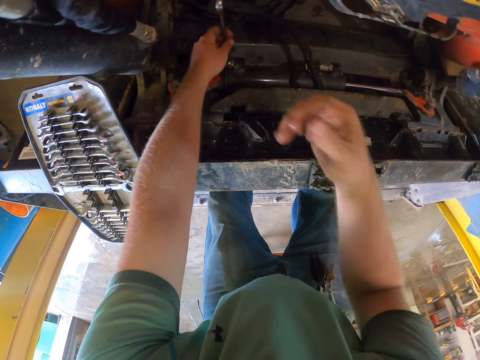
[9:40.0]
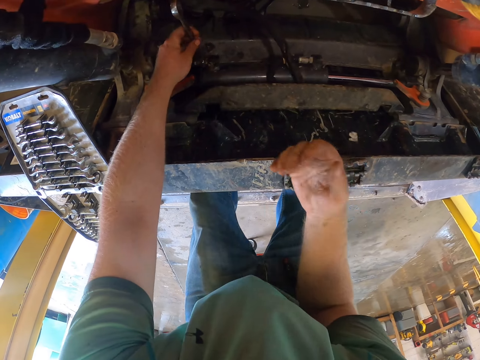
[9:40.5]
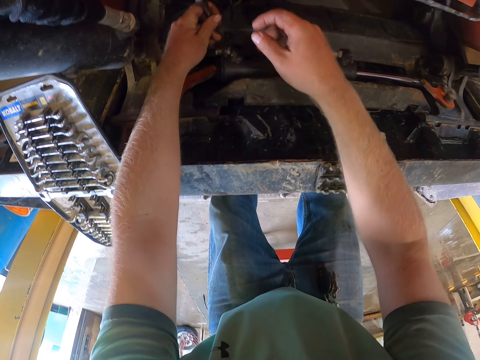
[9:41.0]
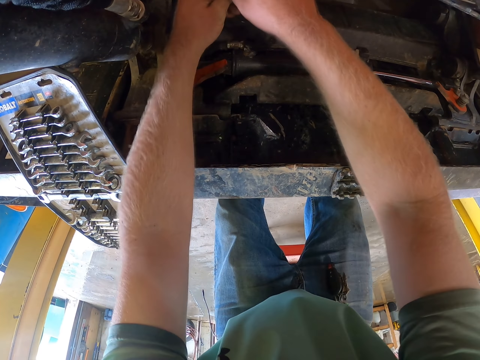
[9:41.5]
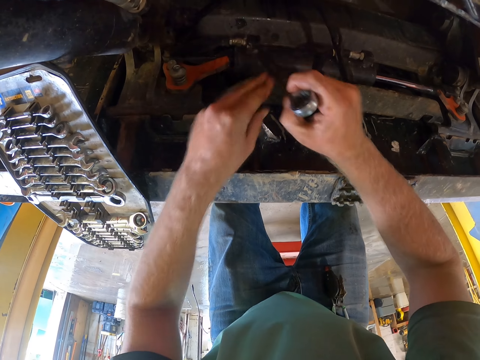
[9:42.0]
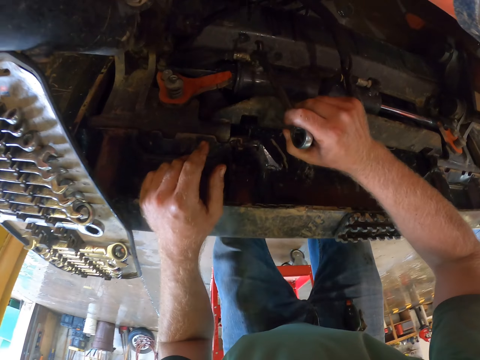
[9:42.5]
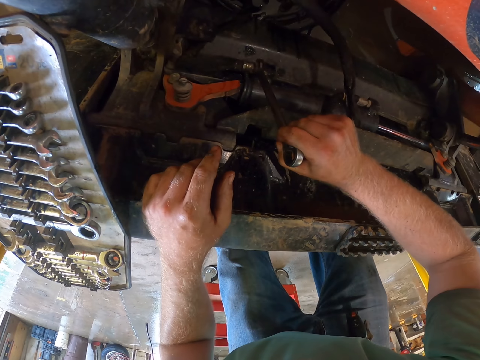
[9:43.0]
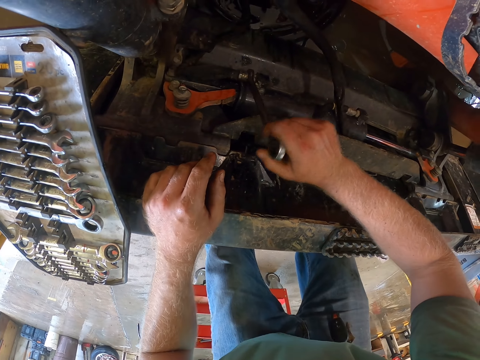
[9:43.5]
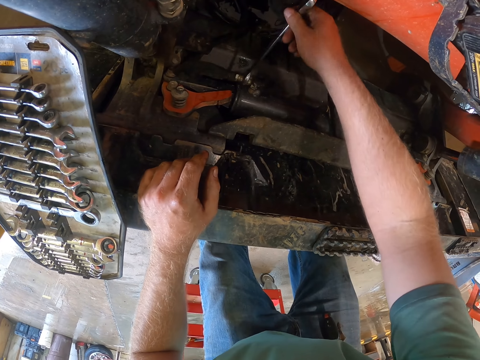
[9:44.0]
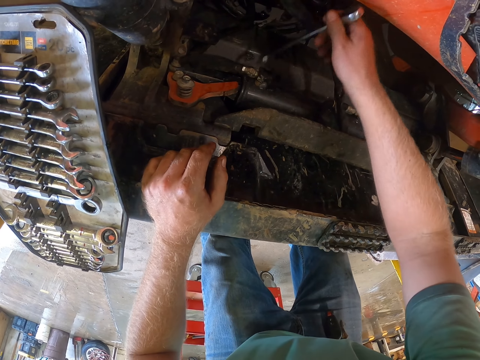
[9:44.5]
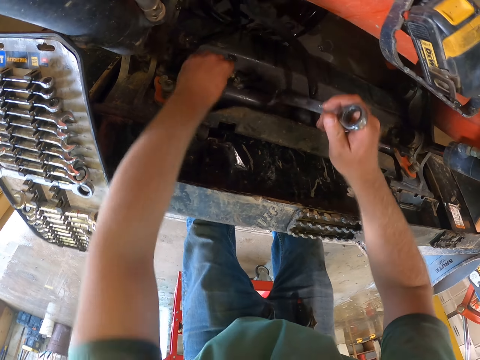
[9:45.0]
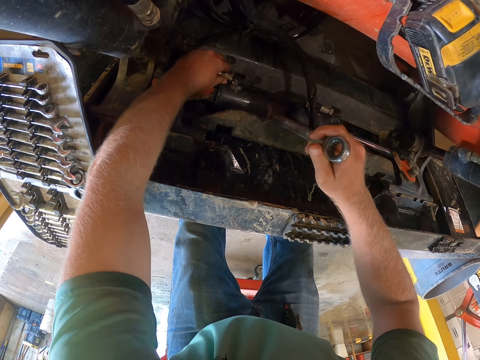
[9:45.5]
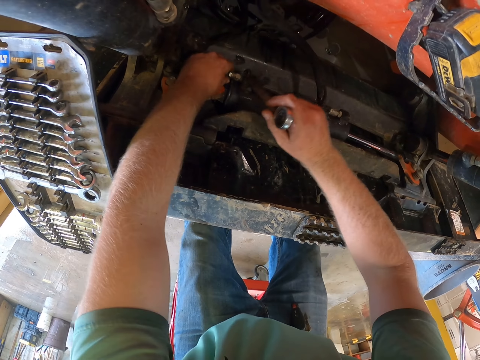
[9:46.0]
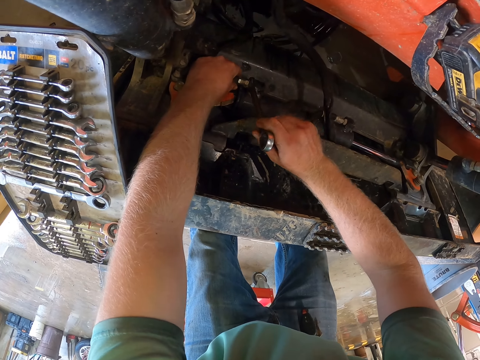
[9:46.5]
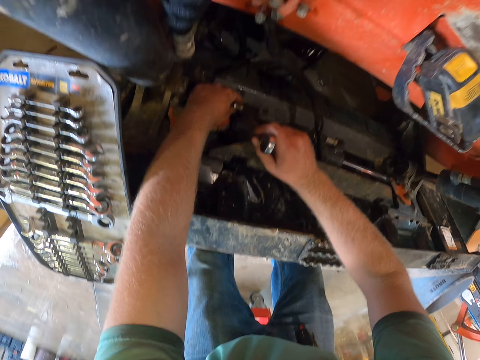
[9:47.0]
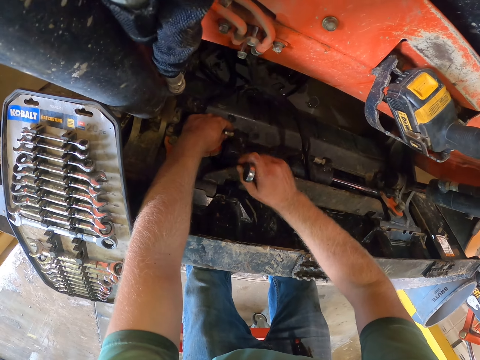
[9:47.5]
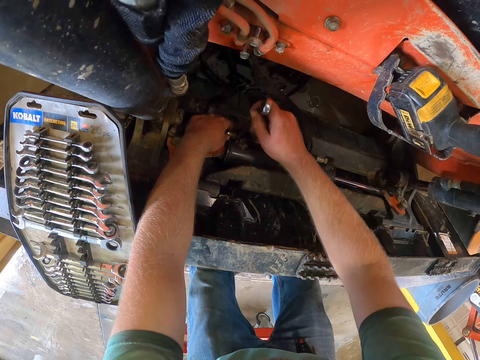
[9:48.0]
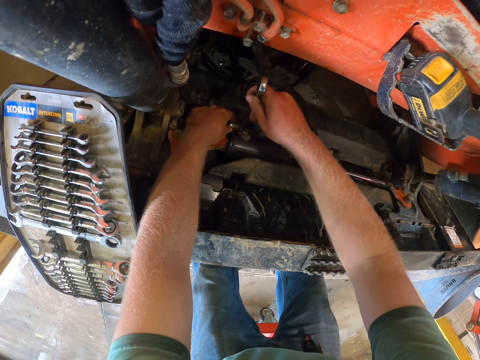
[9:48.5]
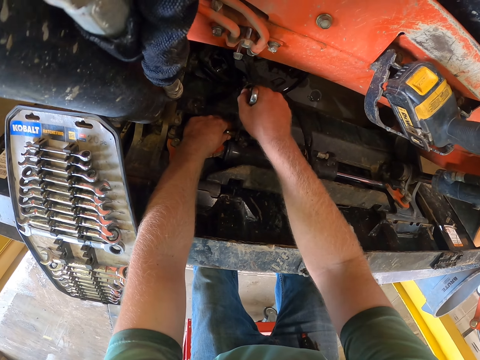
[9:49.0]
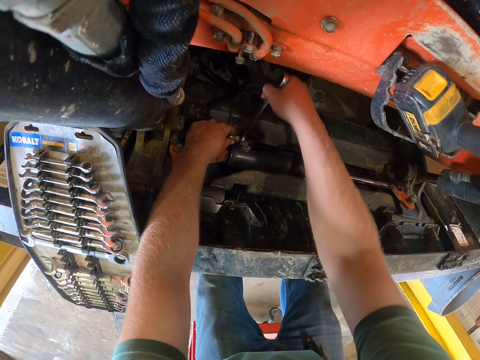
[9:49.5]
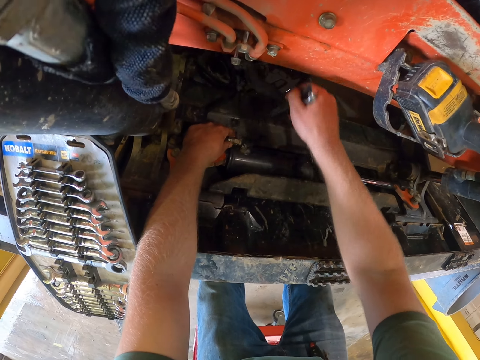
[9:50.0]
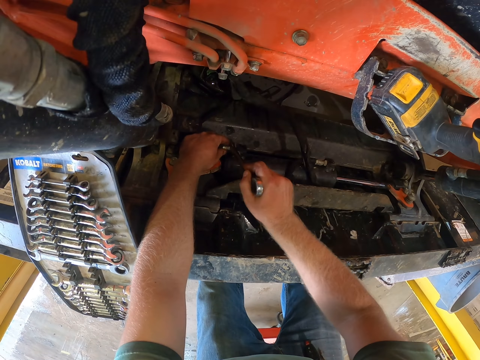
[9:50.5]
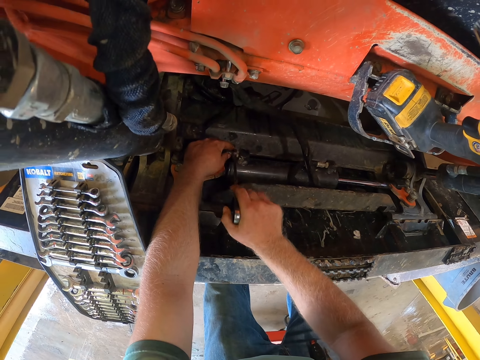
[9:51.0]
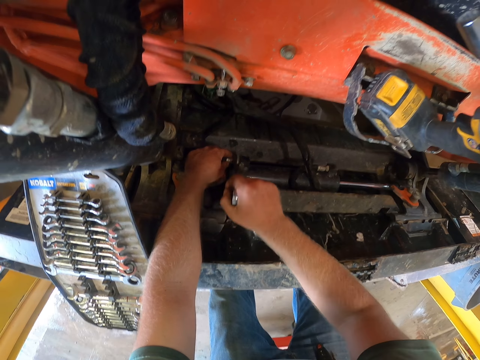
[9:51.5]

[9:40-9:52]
The camera wearer cleans his right elbow on his trousers. He folds his hand. He uses both hands. He removes the spanner from the tip of the black hose with his hands. He unscrews the nut from the tip of the black hose with the spanner in his right hand. He uses the spanner to tighten the bolts. He holds down the black hose in the engine with his left hand. He holds the bolt. He unscrews the nut from the tip of the black hose with the spanner in his right hand.

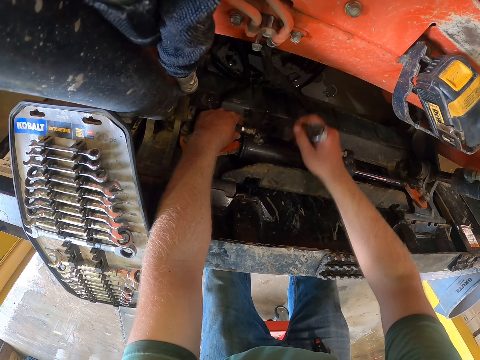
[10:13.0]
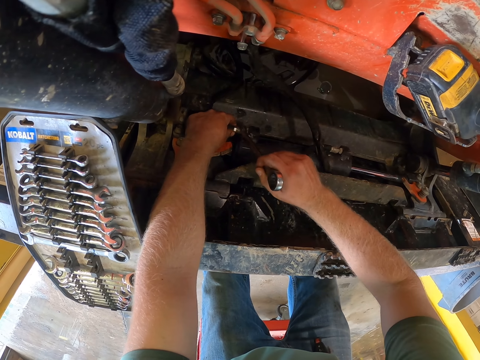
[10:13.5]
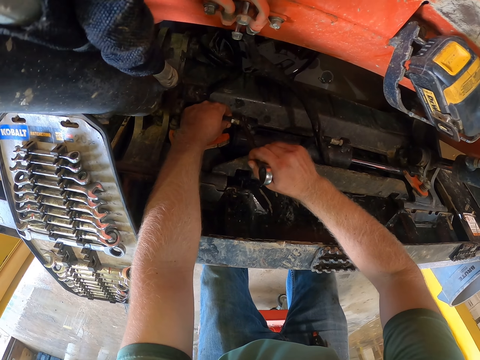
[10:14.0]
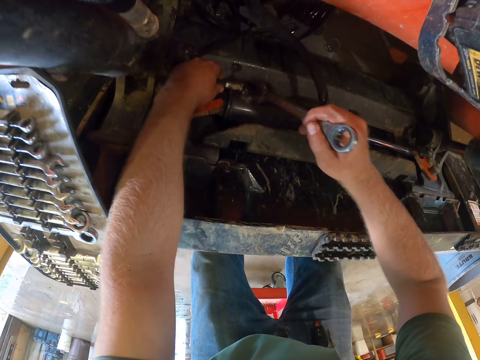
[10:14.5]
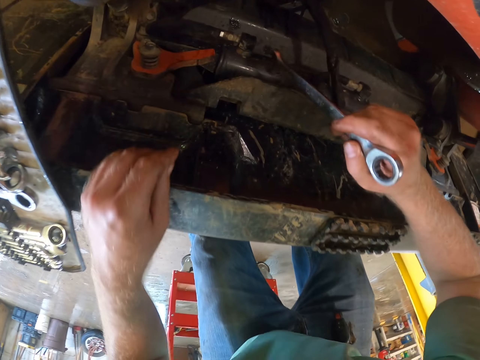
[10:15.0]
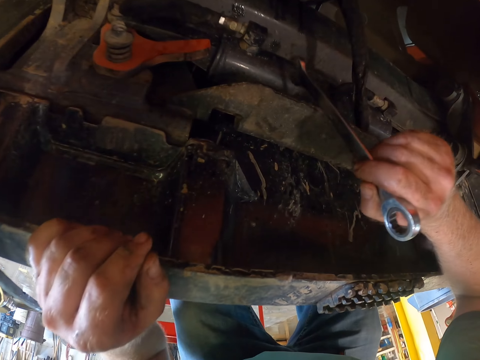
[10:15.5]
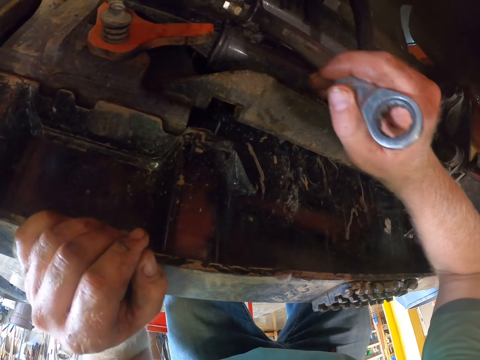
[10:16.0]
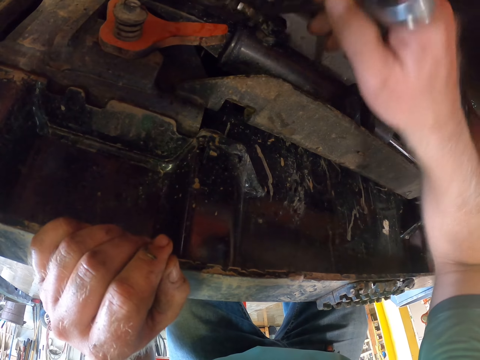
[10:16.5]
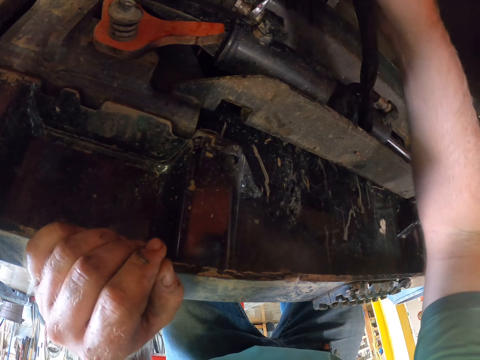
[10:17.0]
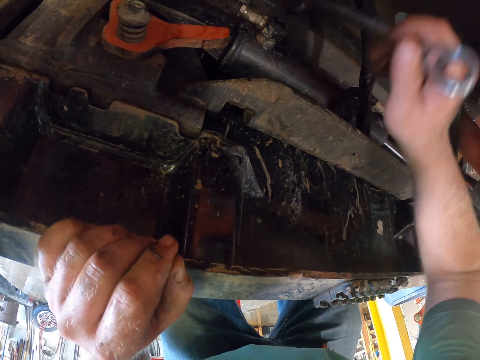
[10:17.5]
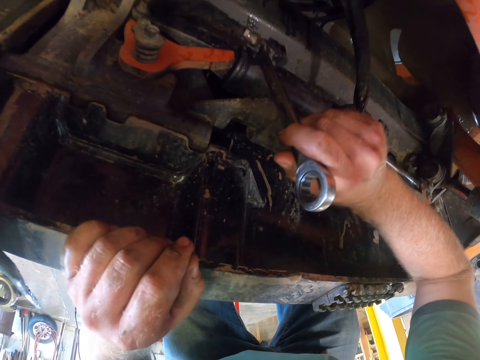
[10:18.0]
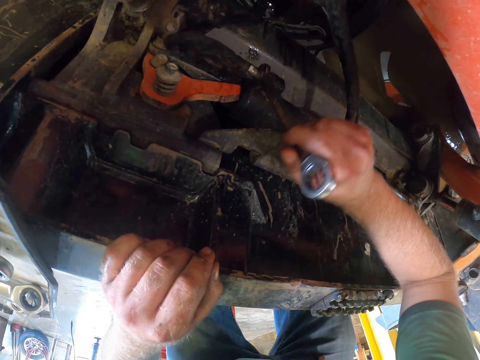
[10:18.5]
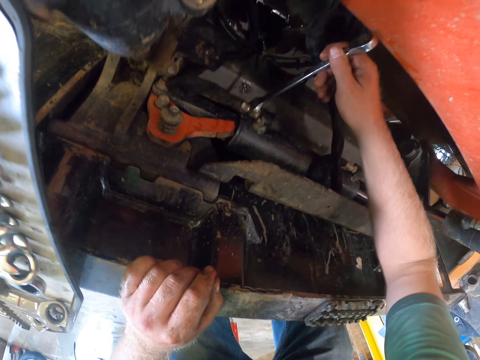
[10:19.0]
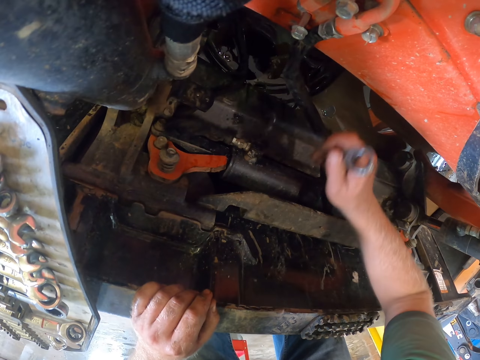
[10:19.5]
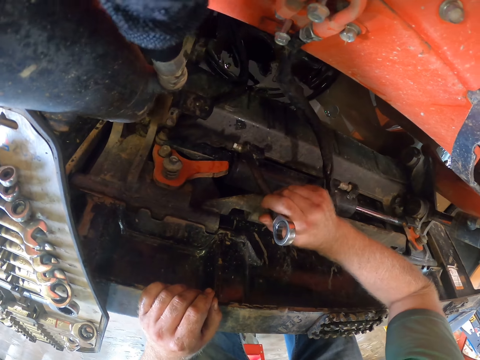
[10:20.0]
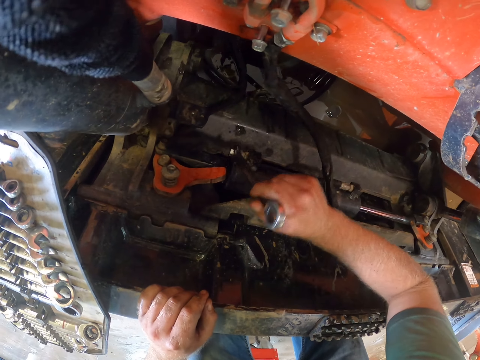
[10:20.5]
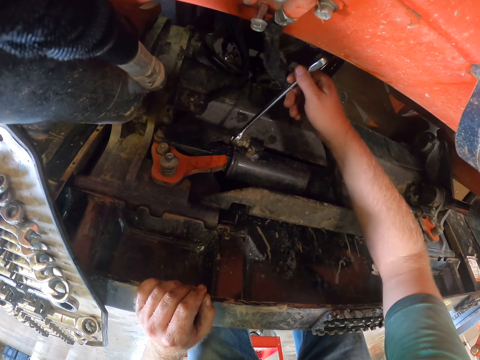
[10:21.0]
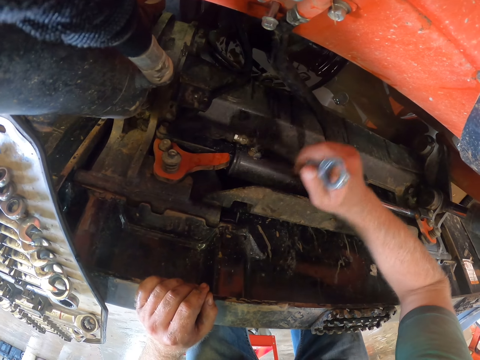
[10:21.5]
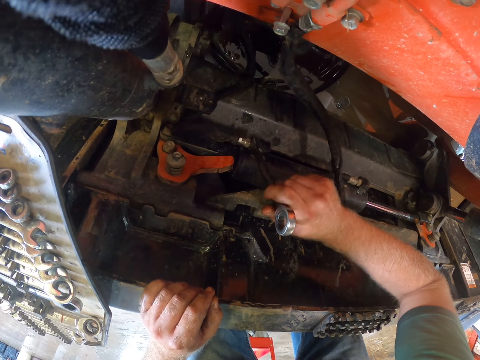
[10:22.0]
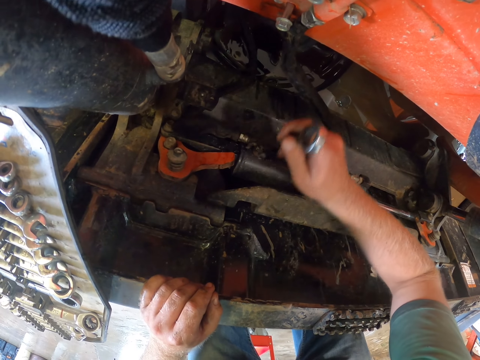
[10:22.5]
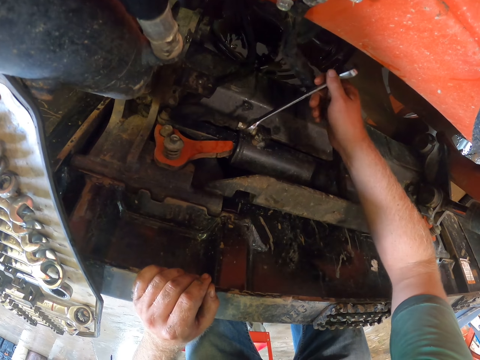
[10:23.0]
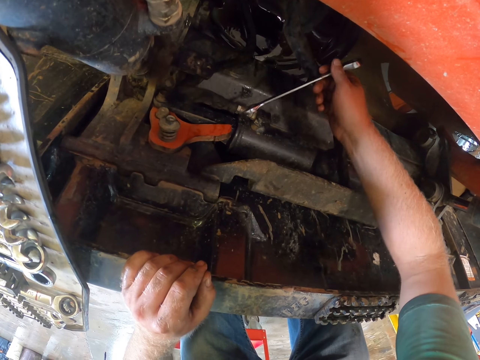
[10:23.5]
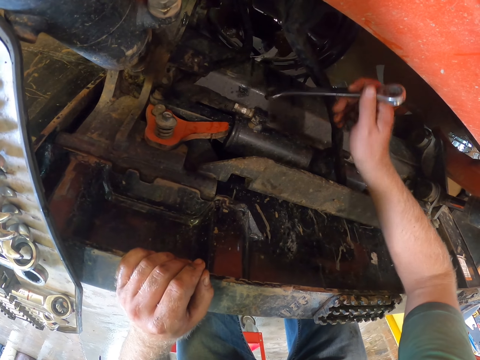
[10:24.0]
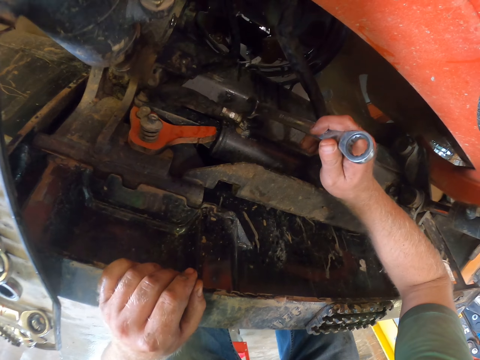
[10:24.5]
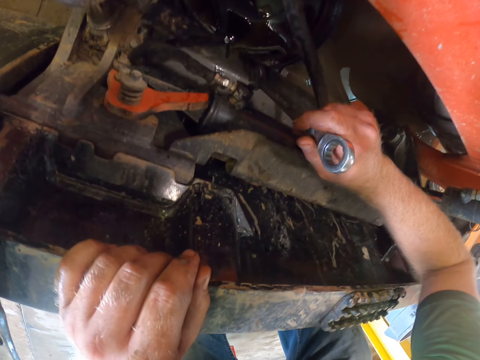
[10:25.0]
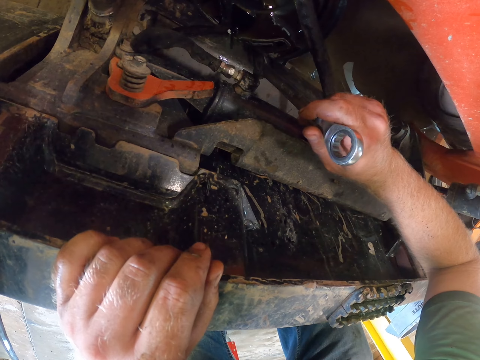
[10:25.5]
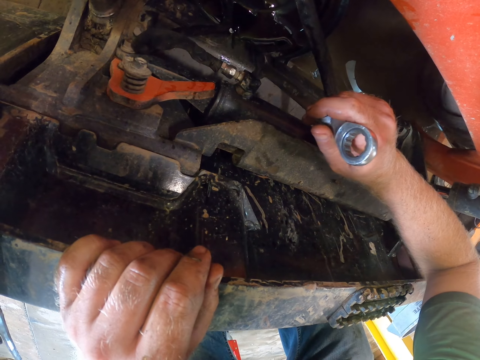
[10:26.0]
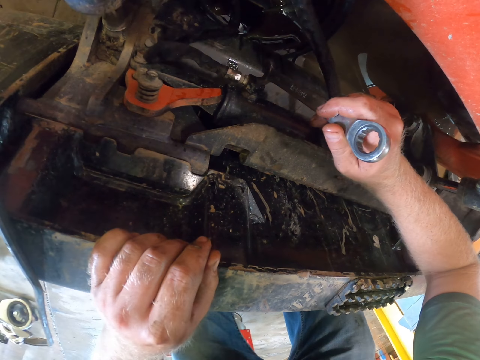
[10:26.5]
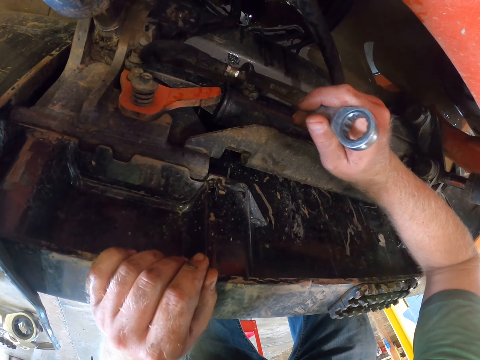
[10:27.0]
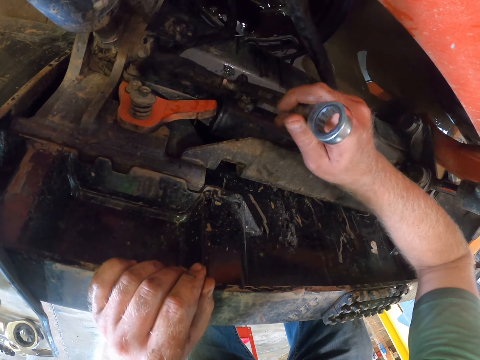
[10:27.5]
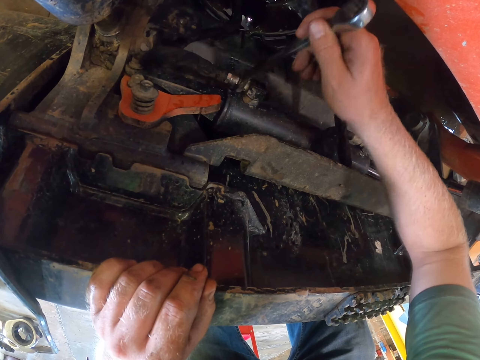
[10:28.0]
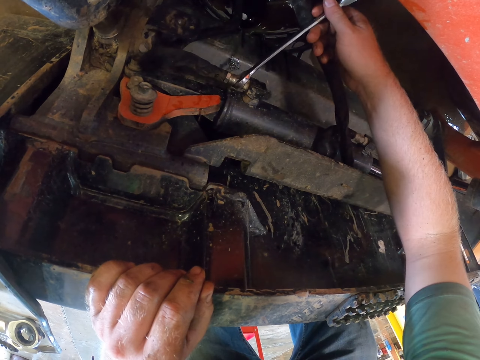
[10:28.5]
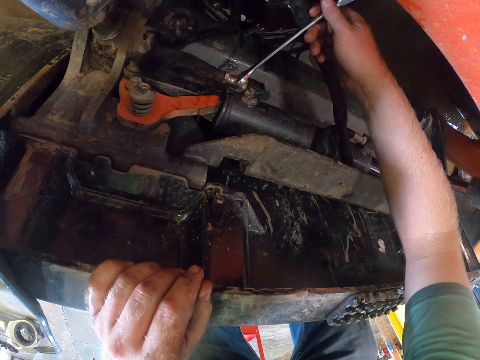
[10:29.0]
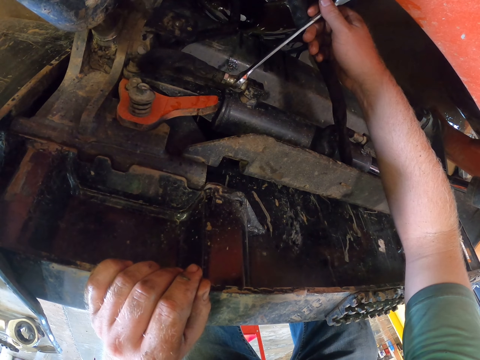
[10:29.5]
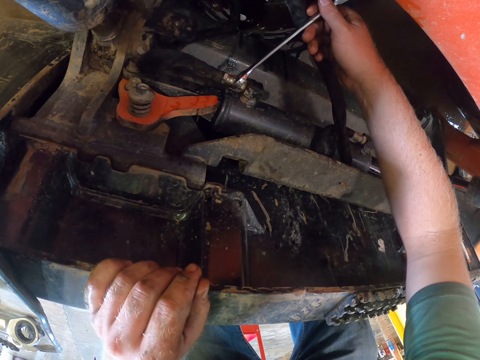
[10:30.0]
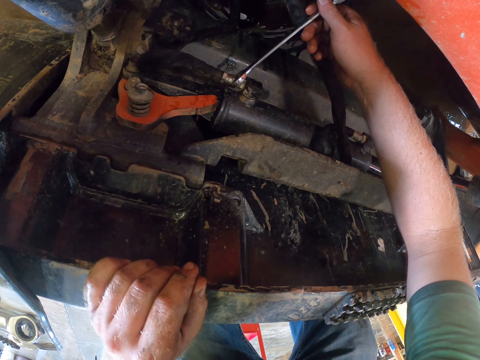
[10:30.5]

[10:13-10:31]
The camera wearer places his left hand on the base of the engine. He unscrews the nut from the tip of the black hose with the spanner in his right hand.
